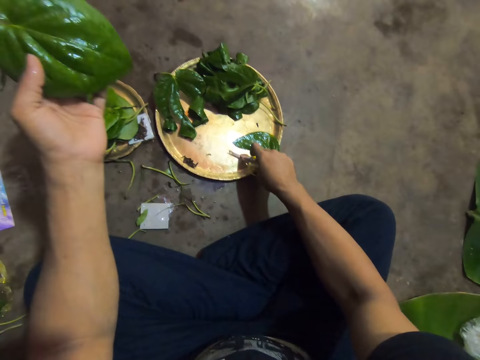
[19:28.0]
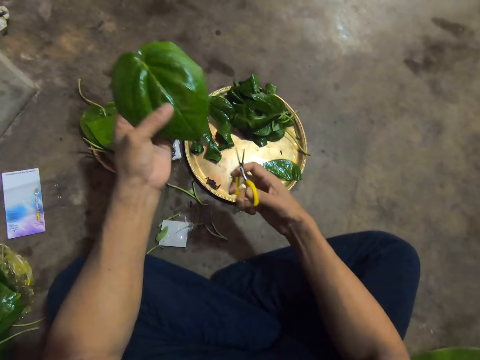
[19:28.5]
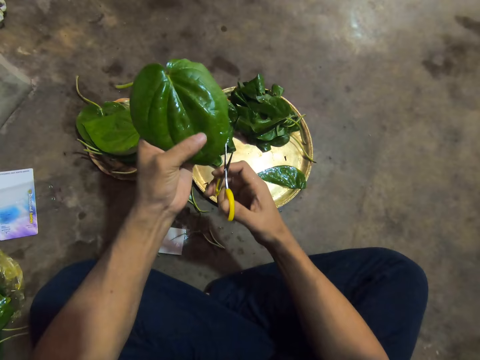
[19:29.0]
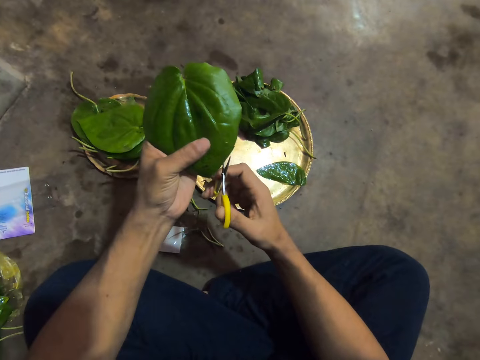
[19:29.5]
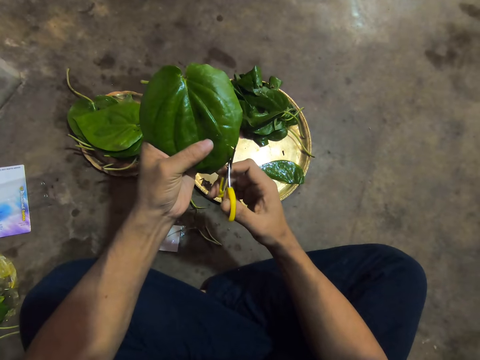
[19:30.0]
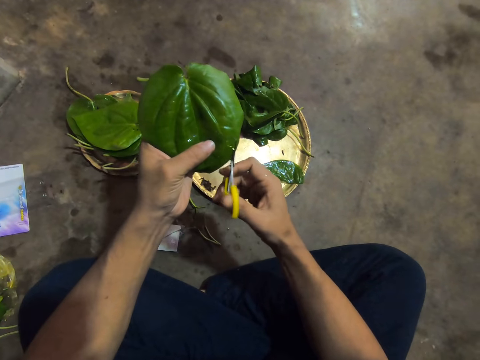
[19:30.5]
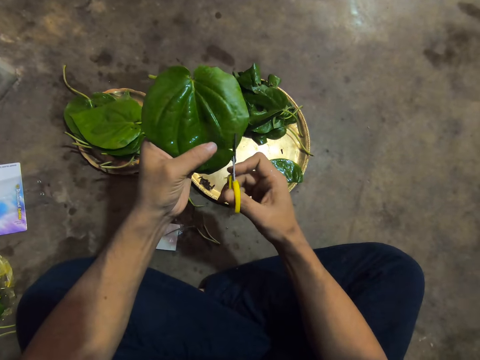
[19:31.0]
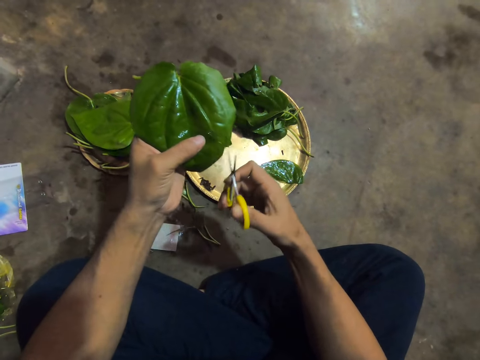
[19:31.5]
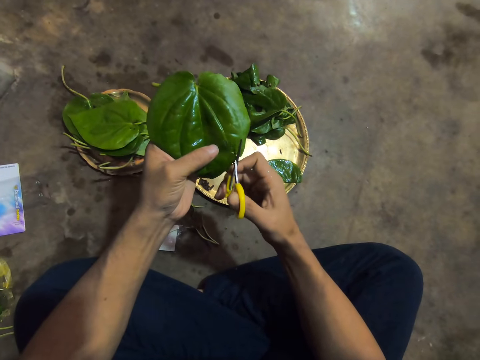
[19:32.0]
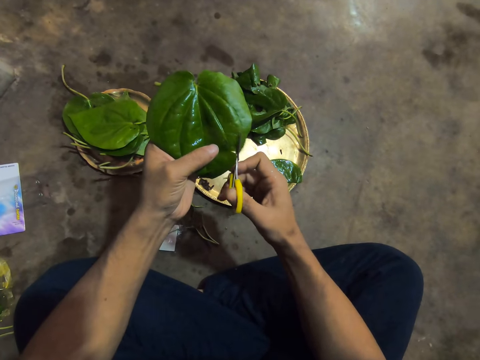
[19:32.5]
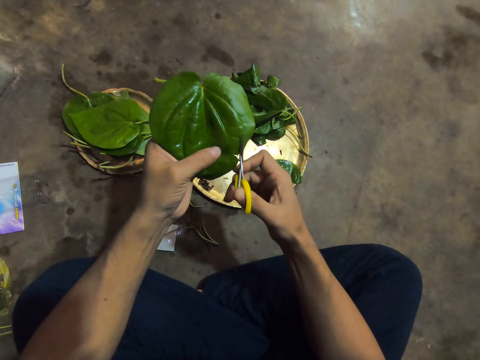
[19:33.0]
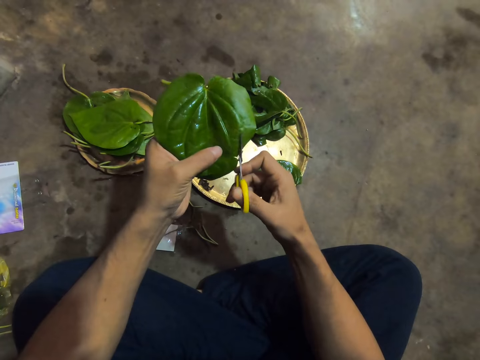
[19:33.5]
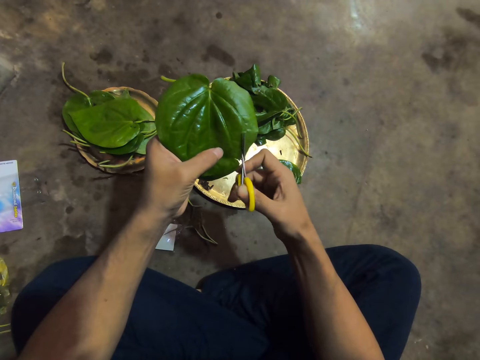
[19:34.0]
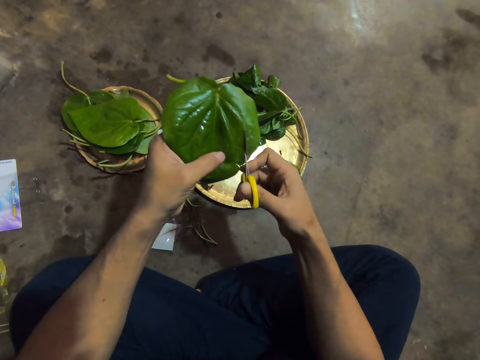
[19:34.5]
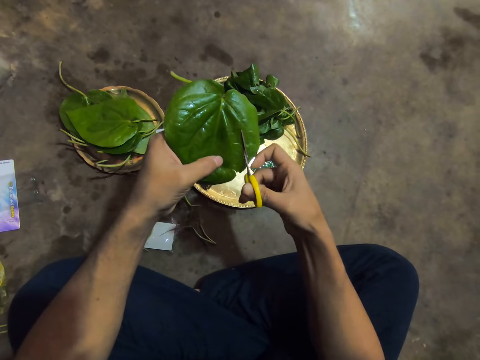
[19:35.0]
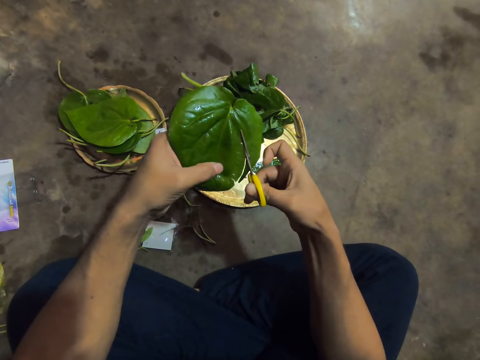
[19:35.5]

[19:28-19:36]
The camera wearer picks the pair of scissors from the tray on the floor with his right hand. He cuts the leaf in his left hand with the pair of scissors in his right hand.

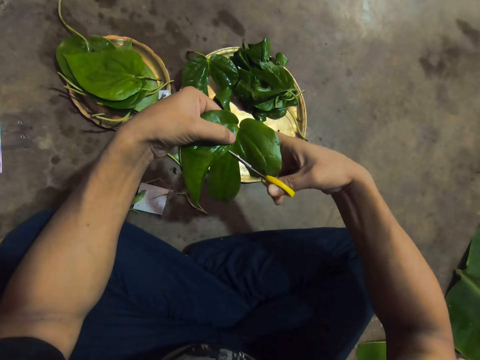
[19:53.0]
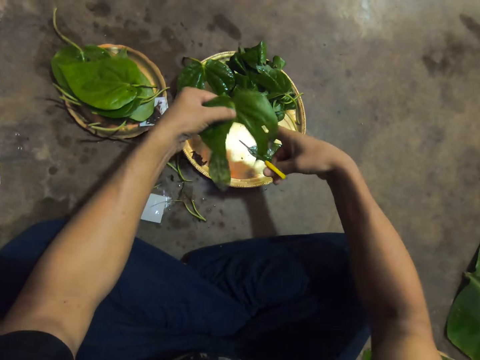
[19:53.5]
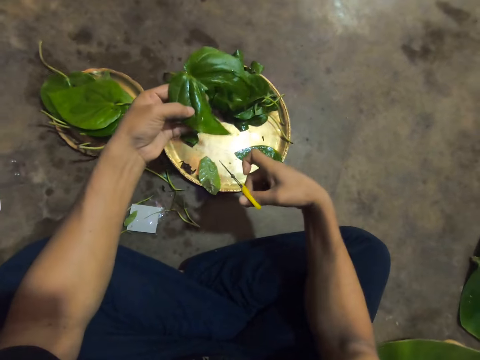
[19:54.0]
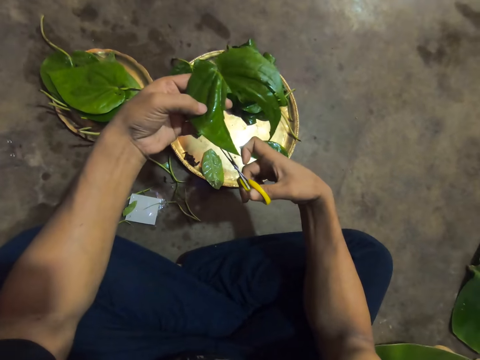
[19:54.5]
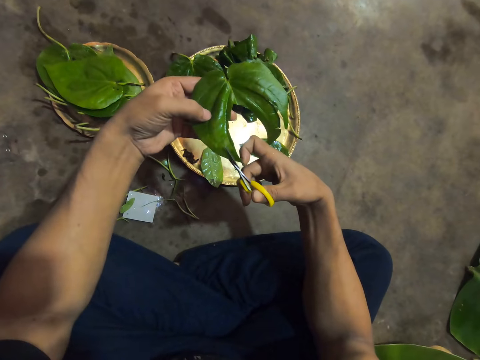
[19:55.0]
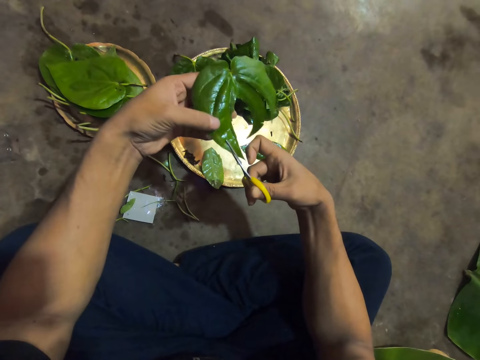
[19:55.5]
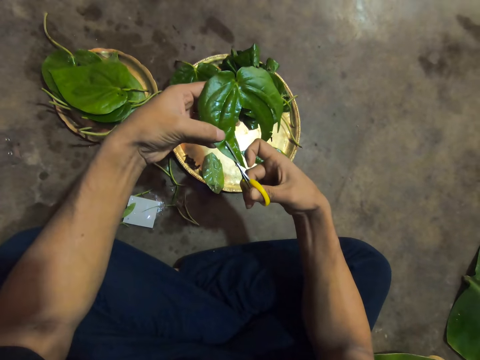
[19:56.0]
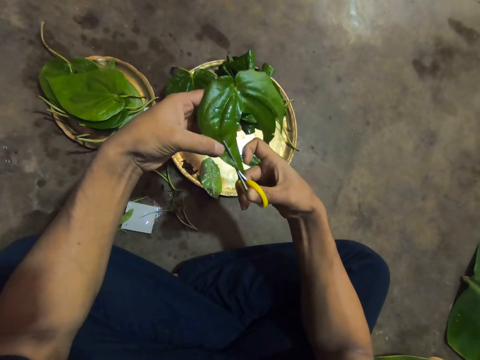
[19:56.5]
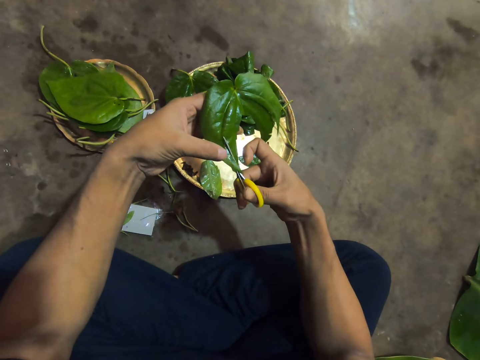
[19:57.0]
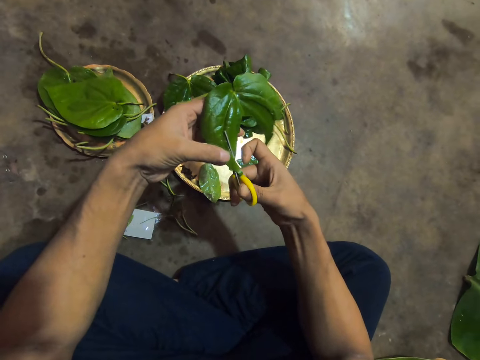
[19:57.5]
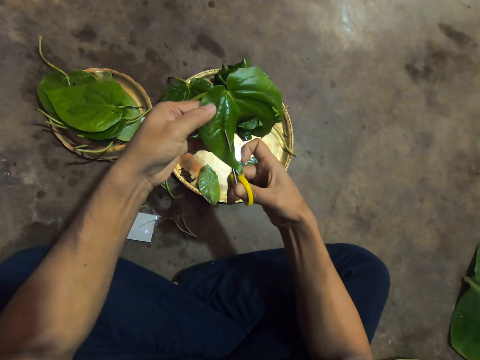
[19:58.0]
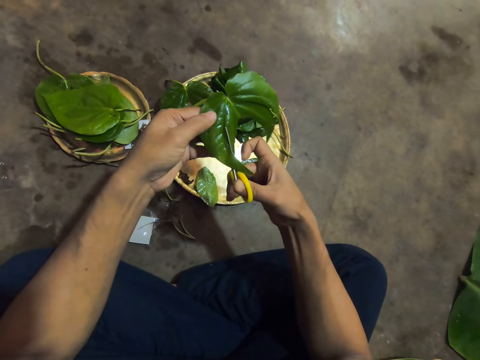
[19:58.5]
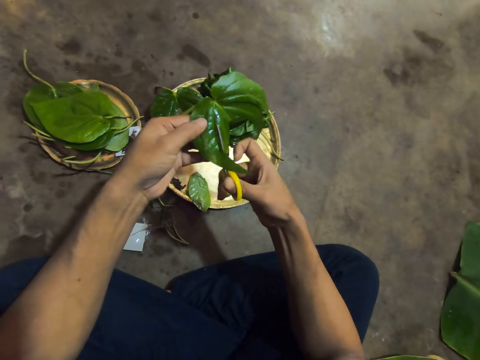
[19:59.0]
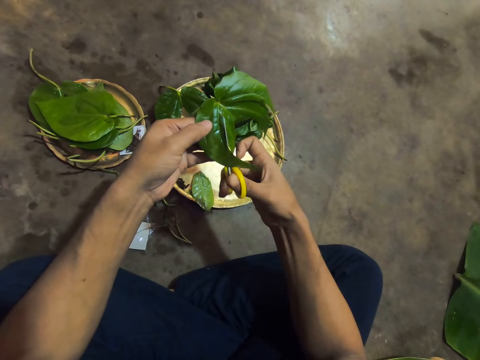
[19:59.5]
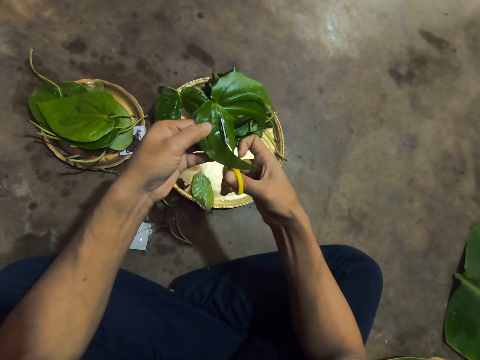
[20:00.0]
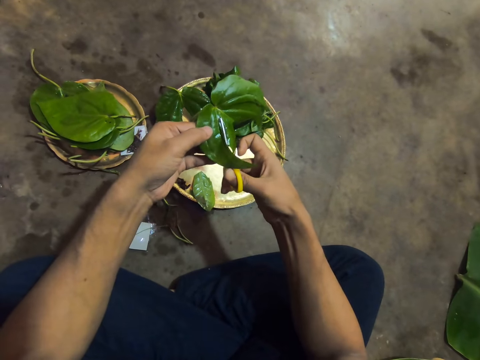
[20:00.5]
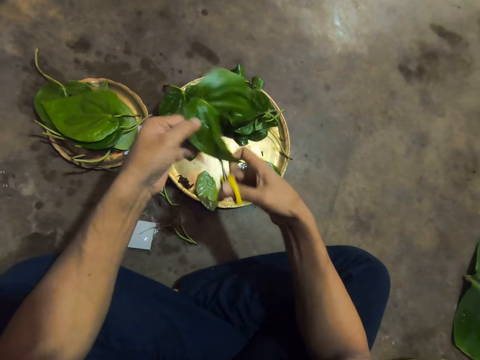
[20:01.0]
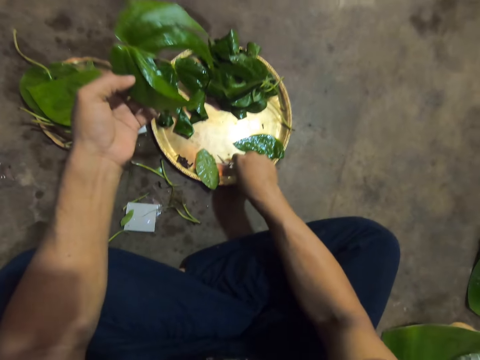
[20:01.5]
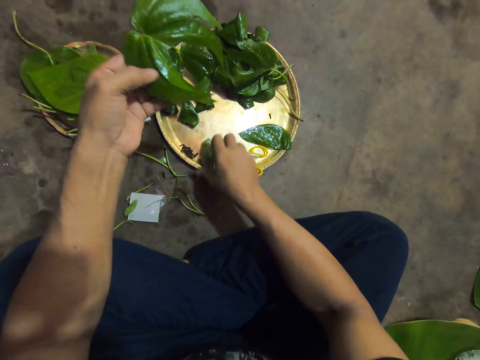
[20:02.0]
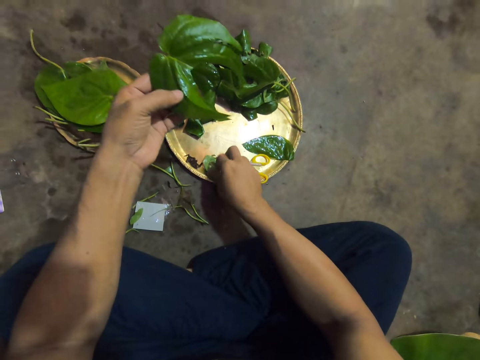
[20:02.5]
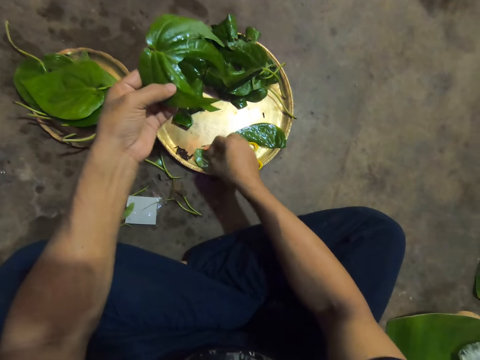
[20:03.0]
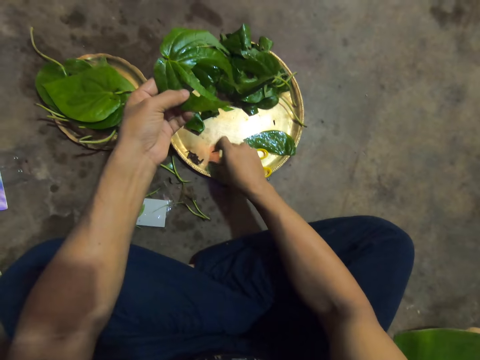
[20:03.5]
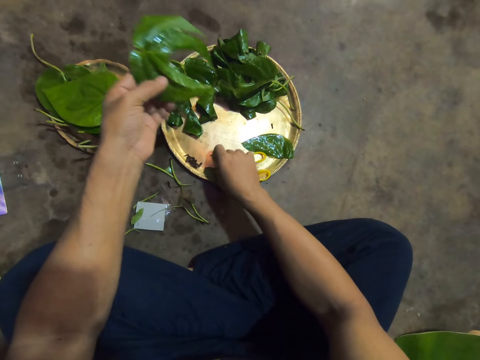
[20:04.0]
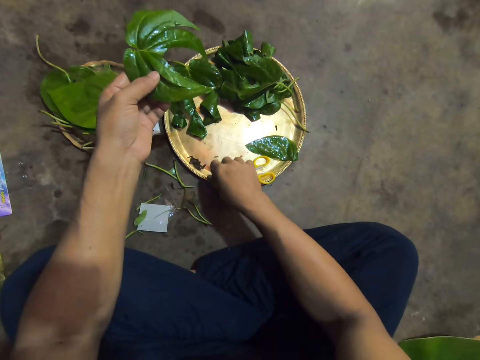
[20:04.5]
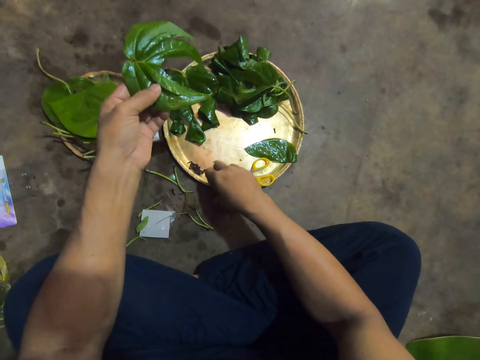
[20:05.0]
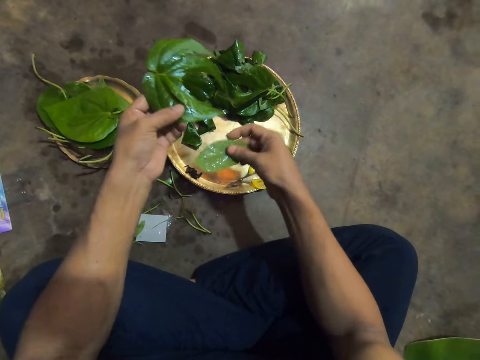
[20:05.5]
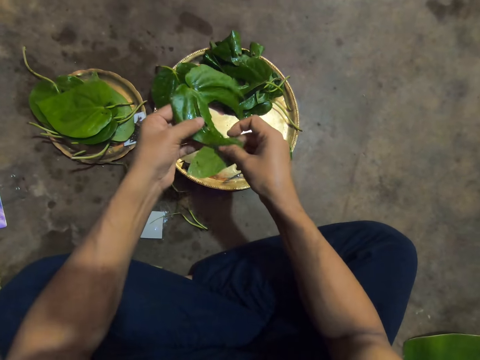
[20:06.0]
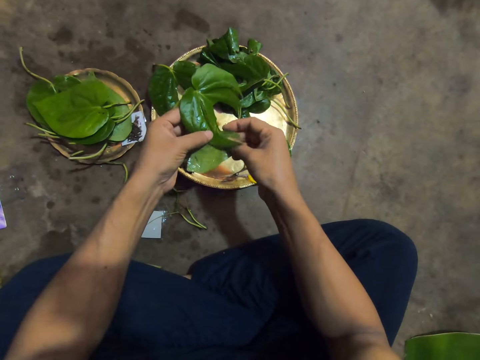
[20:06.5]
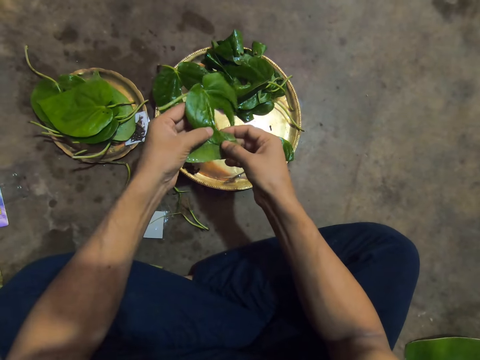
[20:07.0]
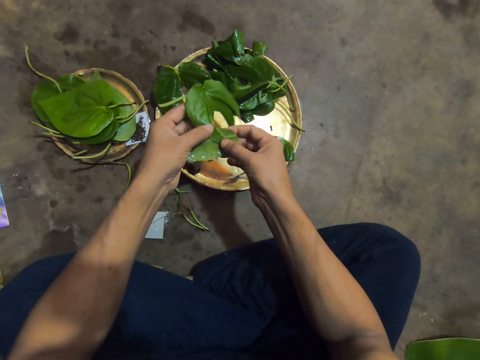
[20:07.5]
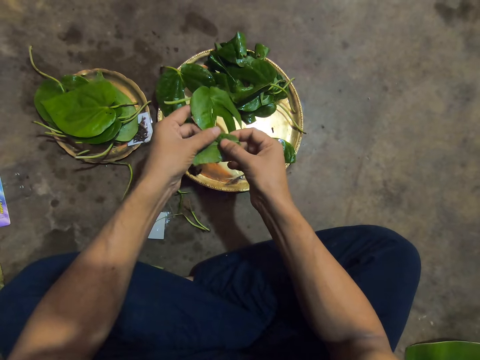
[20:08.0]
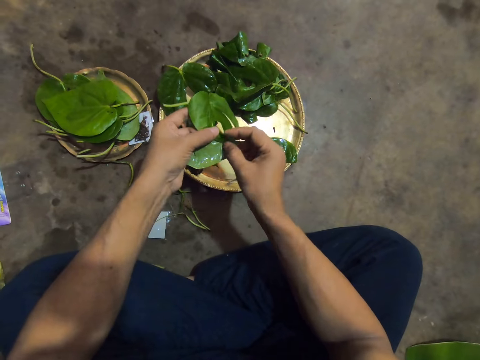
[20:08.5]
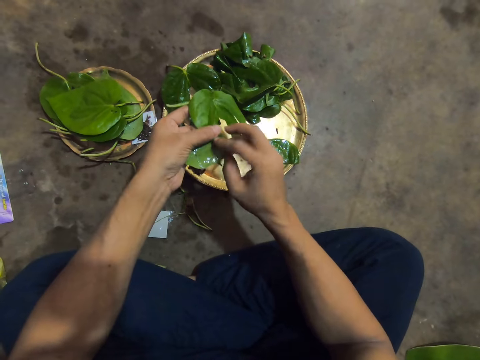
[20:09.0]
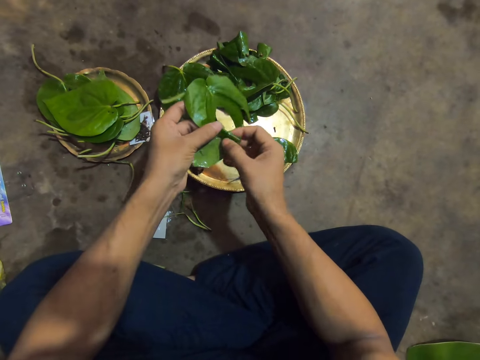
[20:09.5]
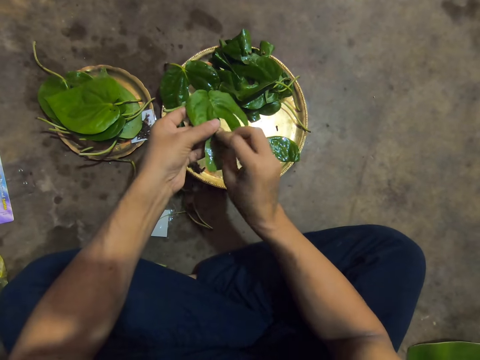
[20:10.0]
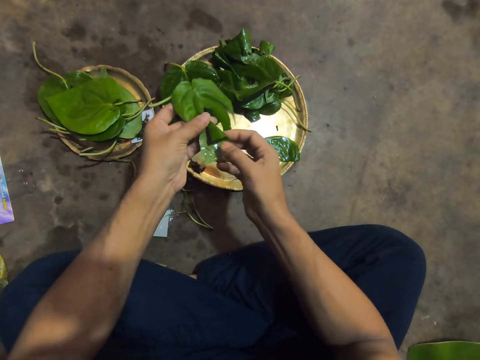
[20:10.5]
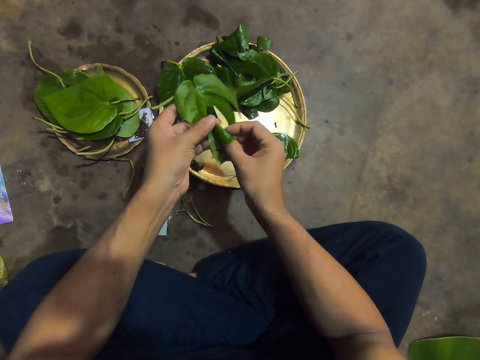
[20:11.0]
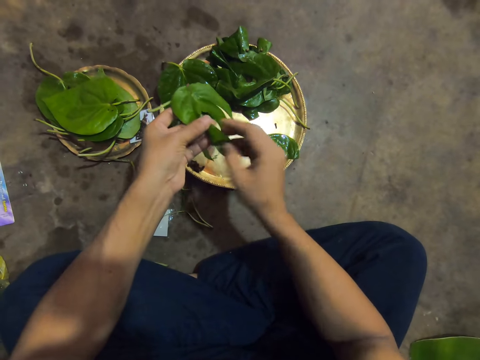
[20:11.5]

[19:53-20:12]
The camera wearer drops the part of the leaf with the scissors in the right hand. He cuts the leaf with the pair of scissors in the right hand. He places the pair of scissors onto the tray on the floor with the right hand. He picks a leaf from the tray on the floor with his right hand. He wraps the leaves together with both hands. He picks the part of the leaf with the right hand. He folds the part of the leaf on the leaf.
